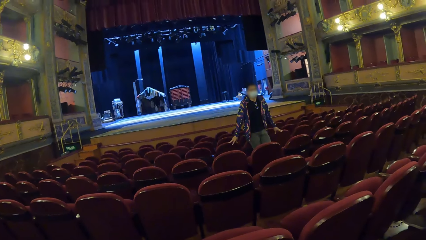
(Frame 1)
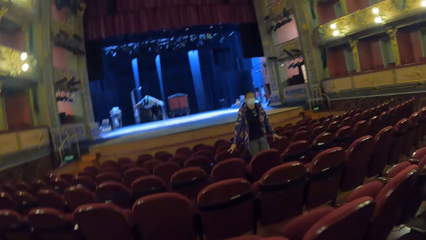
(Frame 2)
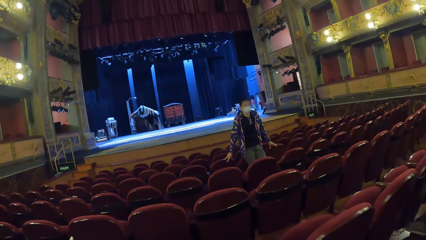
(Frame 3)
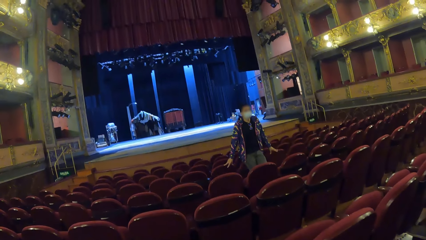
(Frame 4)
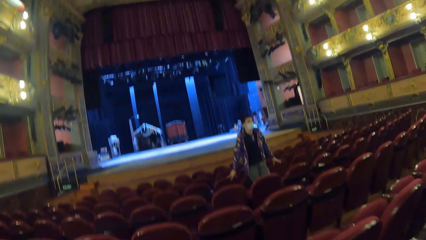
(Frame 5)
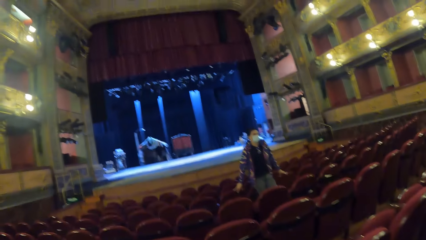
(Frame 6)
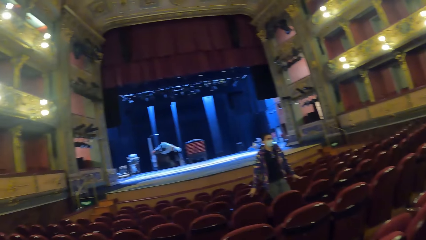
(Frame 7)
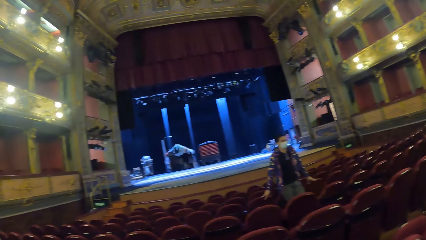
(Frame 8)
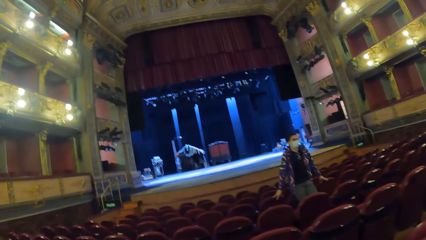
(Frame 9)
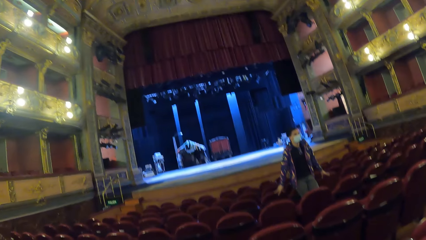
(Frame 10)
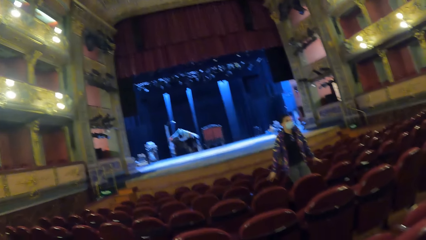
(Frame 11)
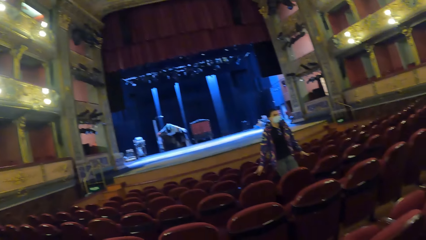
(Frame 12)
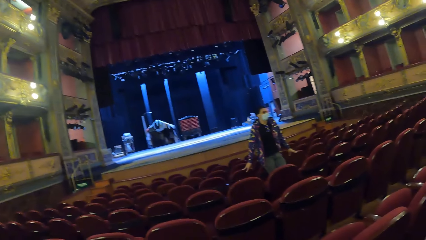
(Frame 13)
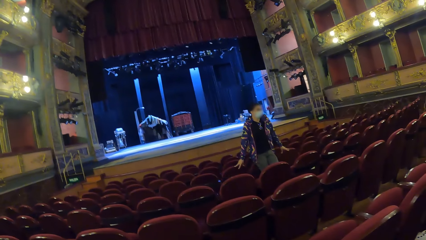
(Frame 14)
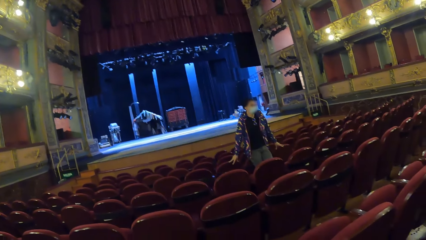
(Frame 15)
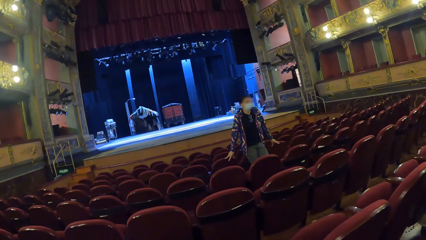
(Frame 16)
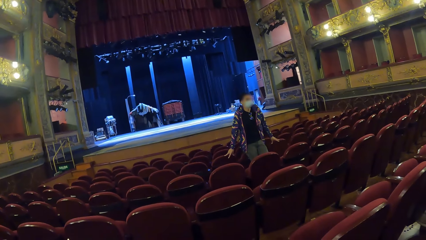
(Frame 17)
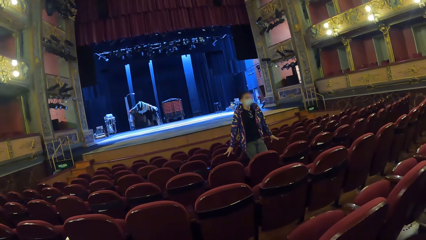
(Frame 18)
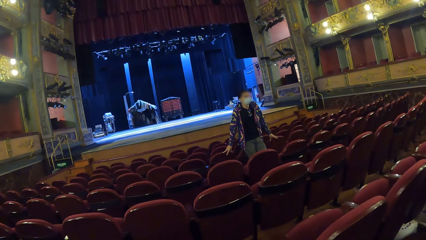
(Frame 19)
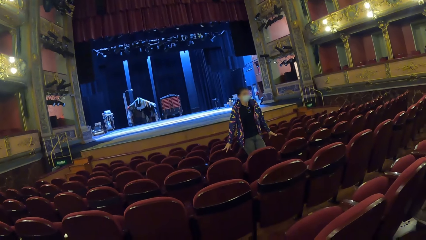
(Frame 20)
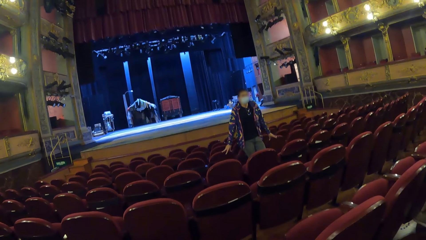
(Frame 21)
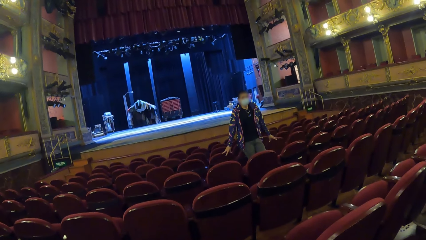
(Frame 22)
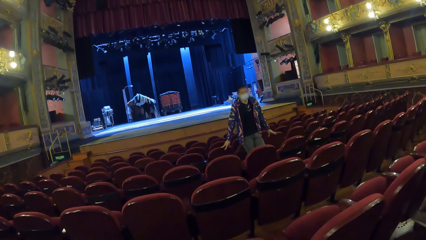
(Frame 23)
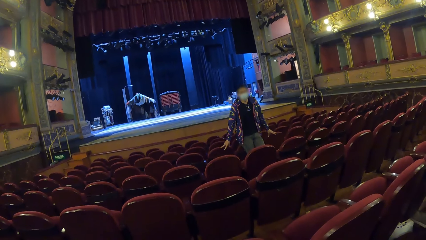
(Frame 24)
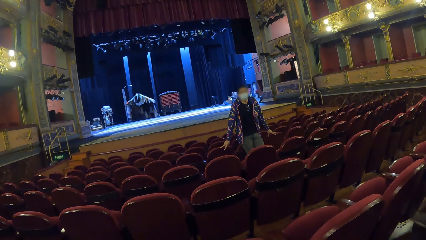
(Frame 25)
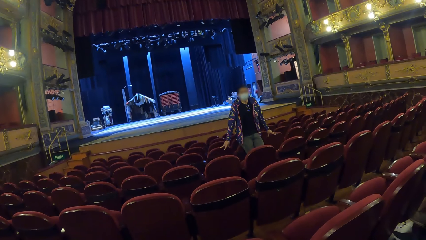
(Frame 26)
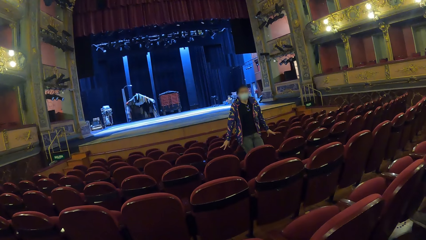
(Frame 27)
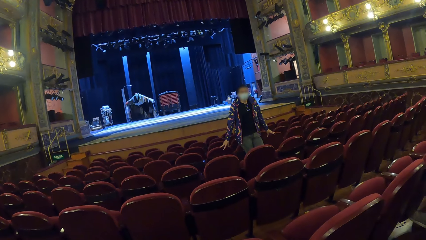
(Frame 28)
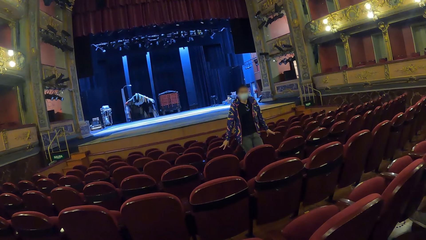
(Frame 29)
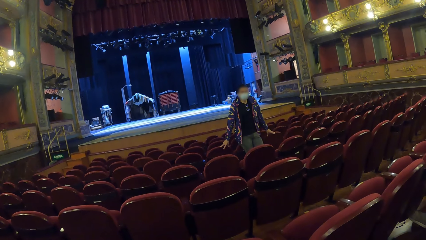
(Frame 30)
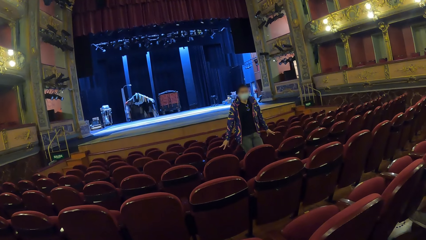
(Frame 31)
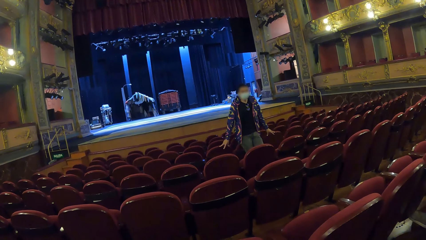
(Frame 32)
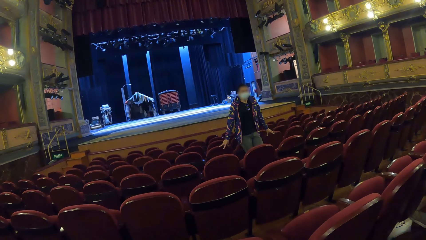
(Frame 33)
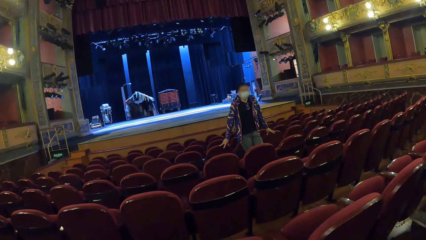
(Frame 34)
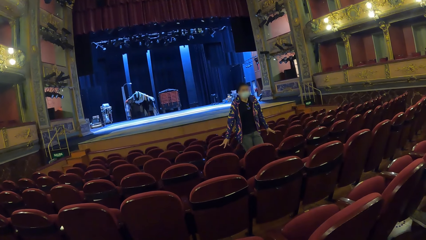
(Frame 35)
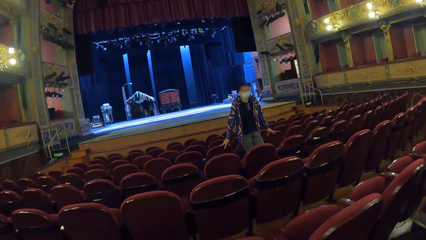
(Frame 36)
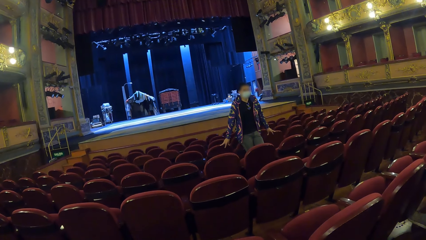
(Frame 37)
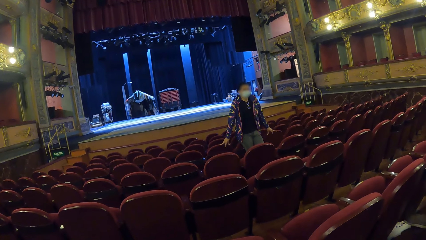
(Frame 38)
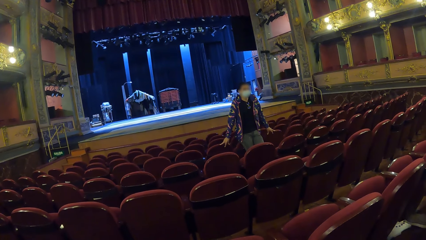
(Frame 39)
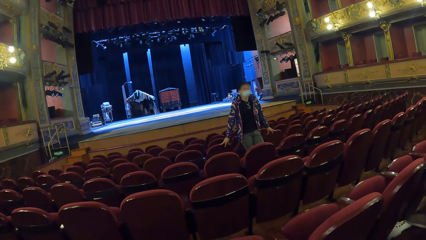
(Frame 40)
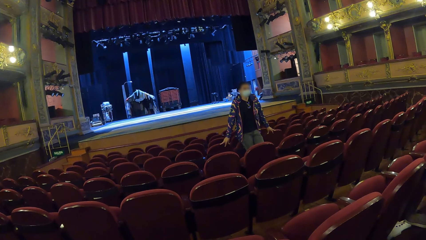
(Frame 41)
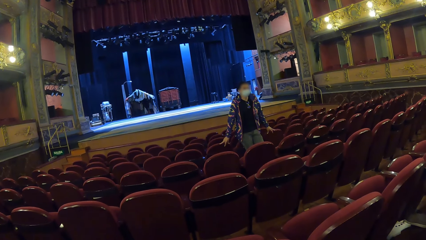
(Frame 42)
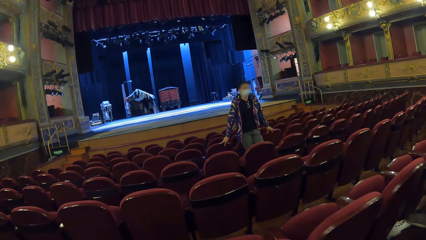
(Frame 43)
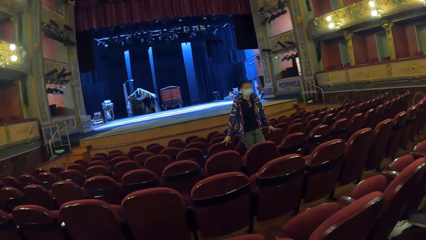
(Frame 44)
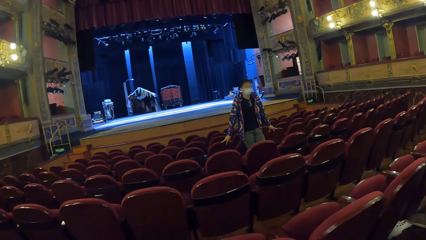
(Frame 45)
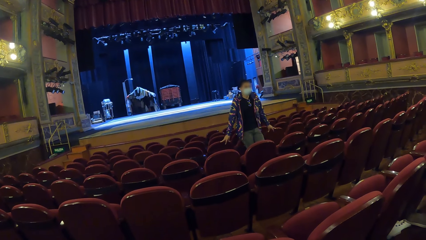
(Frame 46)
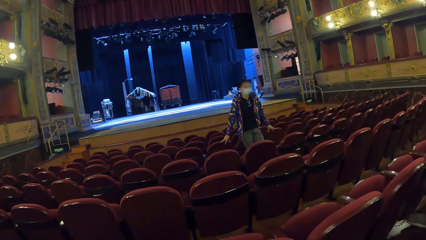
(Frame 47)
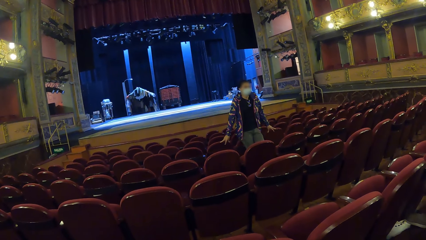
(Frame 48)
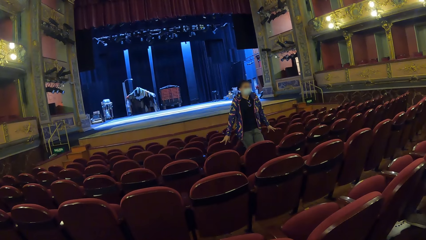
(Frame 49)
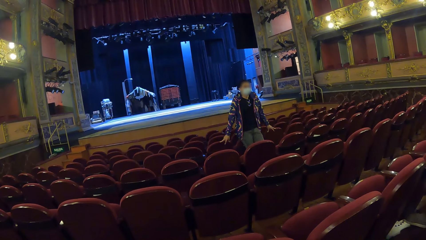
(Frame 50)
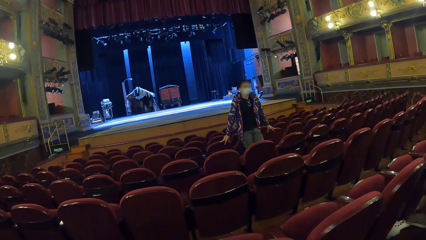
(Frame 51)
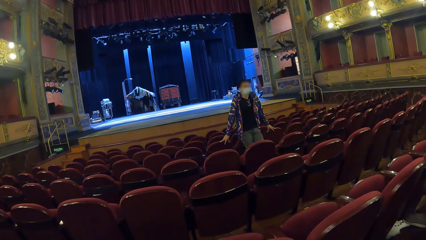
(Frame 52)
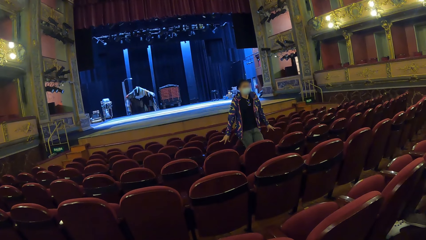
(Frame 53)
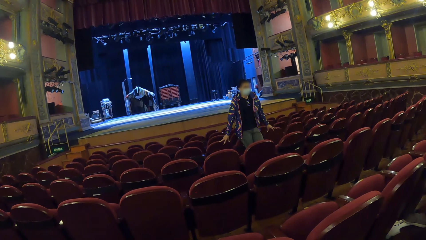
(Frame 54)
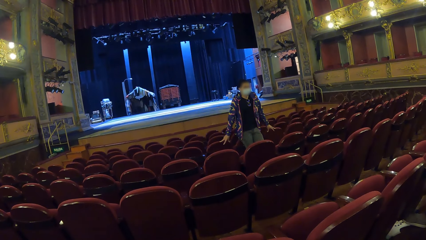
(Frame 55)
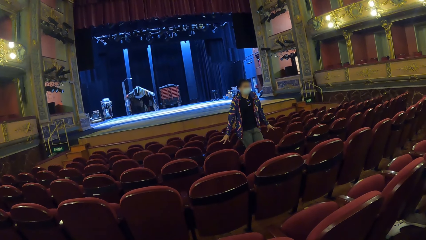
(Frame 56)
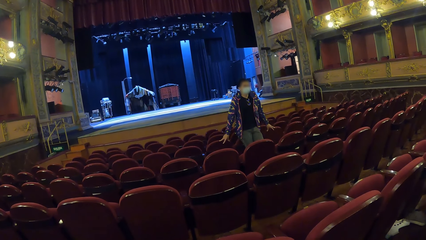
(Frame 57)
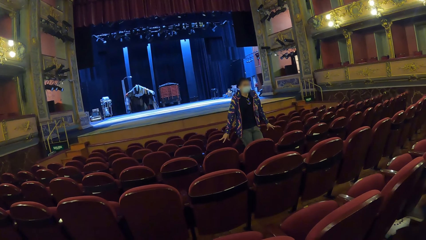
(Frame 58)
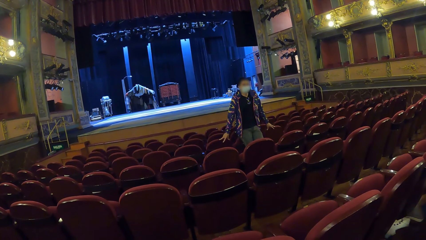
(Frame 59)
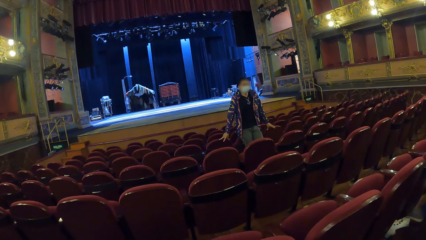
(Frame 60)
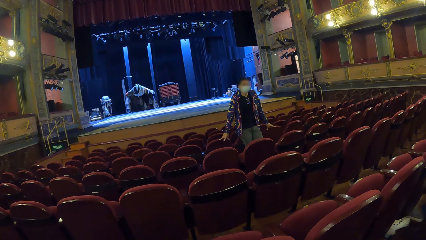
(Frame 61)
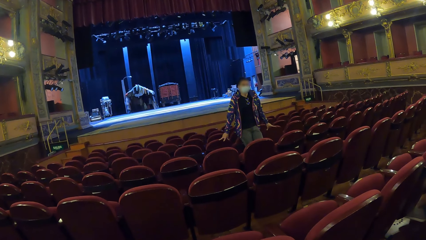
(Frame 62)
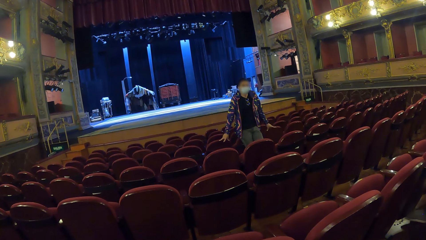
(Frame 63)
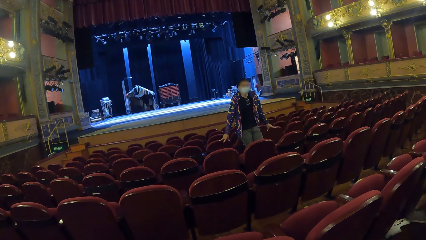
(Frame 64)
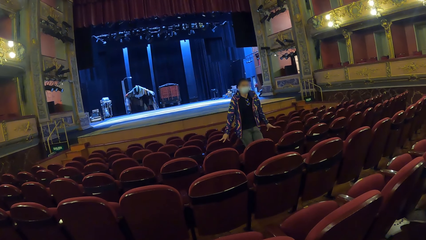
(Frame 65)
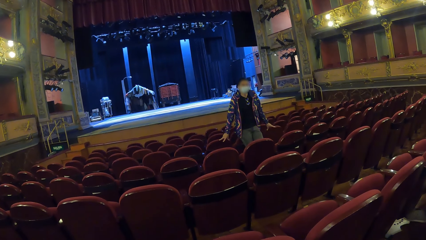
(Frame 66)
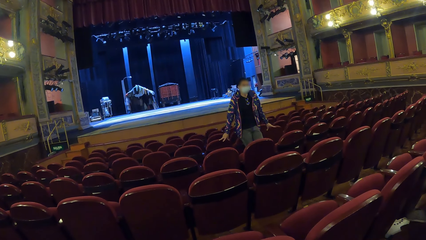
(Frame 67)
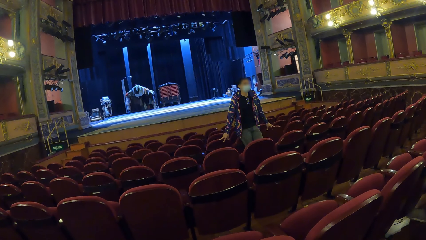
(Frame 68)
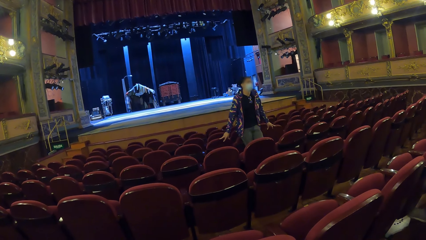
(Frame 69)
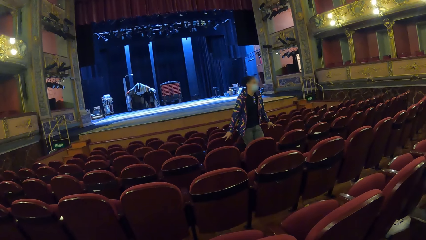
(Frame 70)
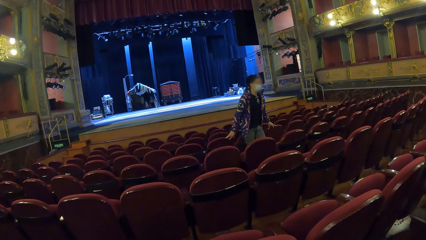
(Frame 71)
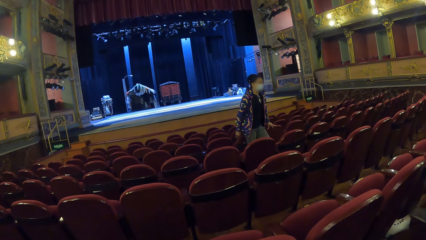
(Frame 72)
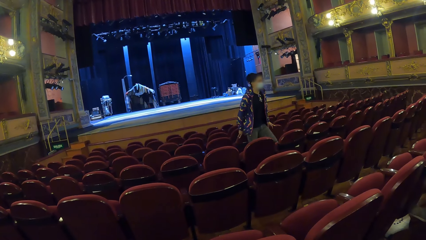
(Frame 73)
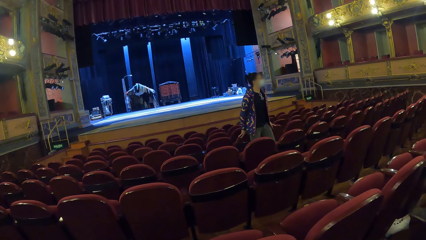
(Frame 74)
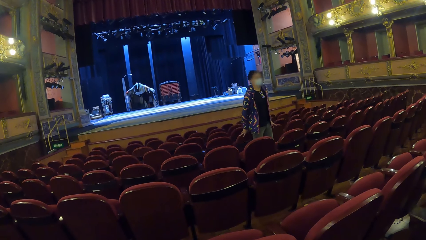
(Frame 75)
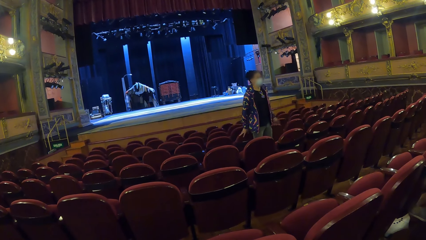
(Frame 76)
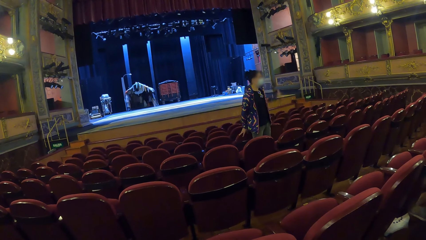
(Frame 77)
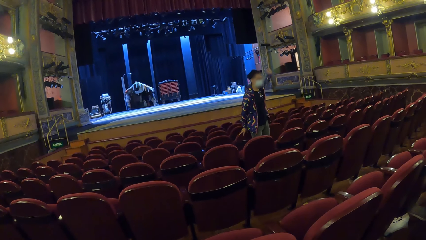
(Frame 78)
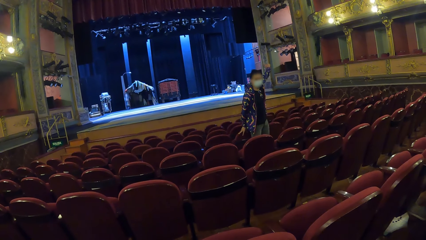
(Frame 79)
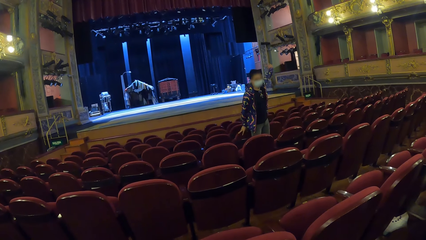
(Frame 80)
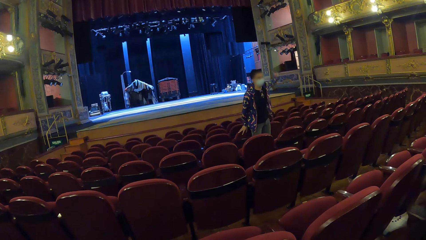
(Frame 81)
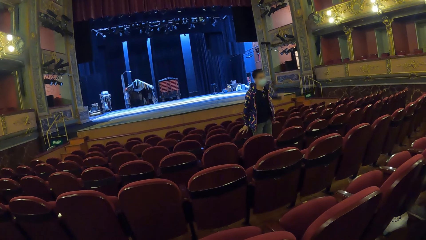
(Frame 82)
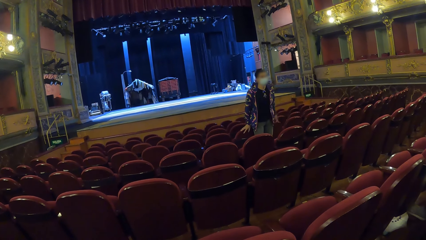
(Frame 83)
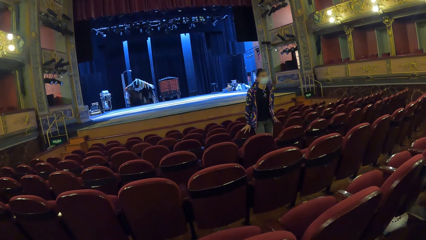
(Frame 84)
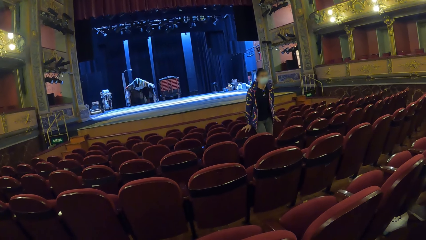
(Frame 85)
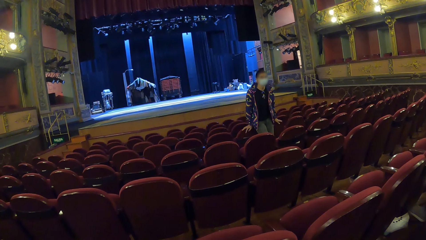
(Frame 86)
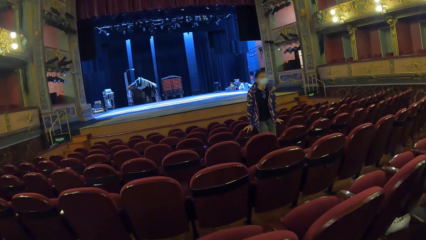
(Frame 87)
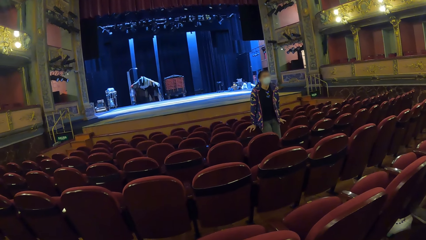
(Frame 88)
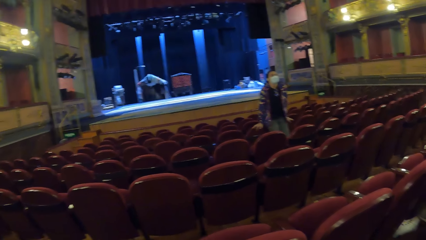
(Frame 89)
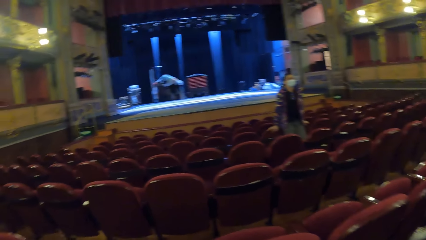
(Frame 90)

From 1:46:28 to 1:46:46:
A person raises a hand.
